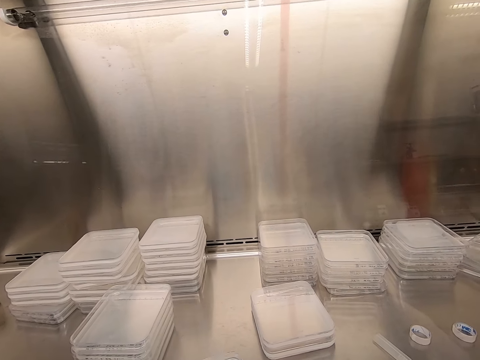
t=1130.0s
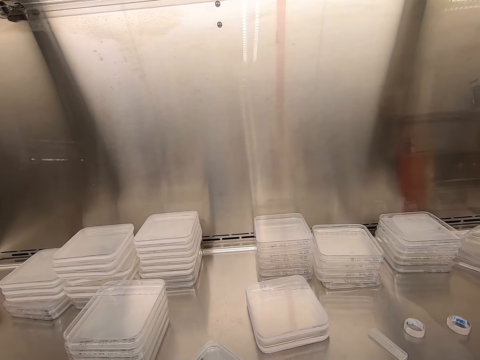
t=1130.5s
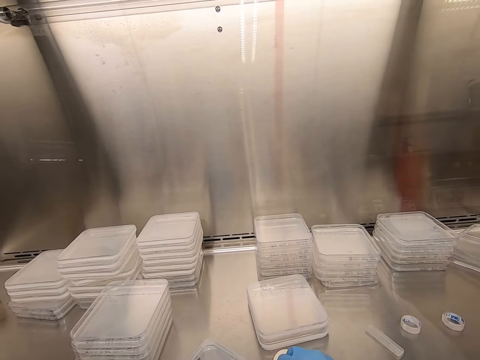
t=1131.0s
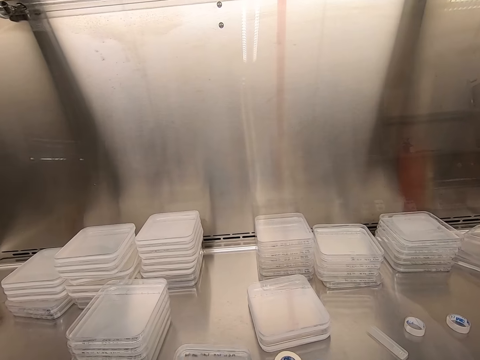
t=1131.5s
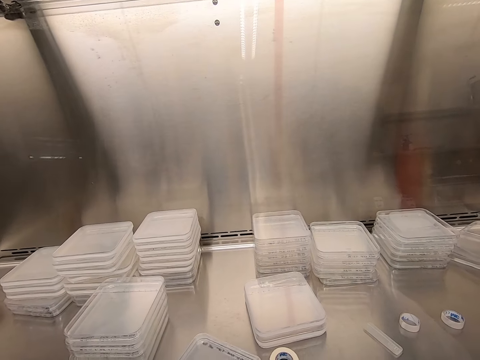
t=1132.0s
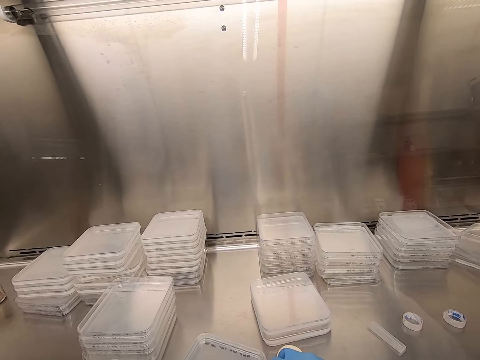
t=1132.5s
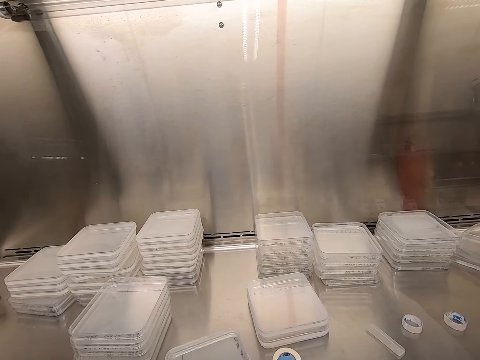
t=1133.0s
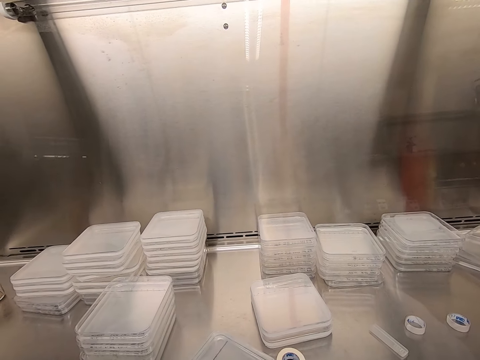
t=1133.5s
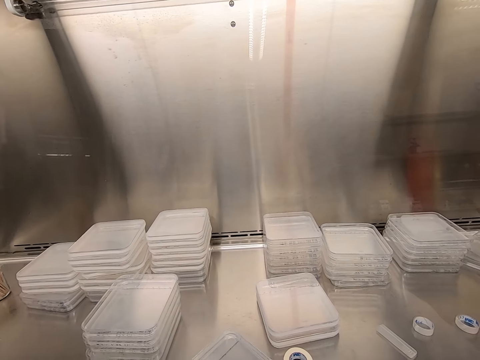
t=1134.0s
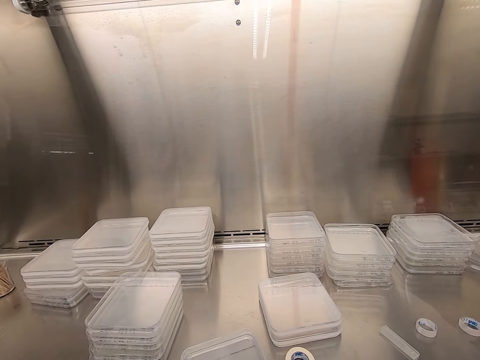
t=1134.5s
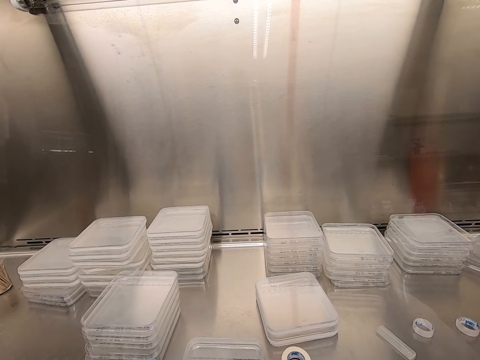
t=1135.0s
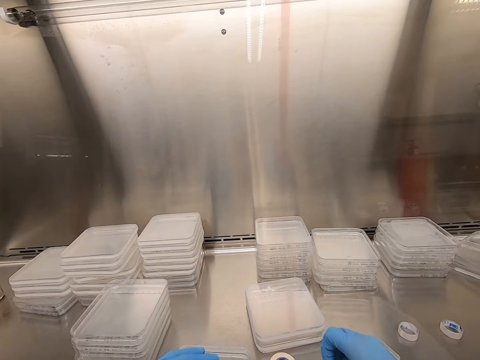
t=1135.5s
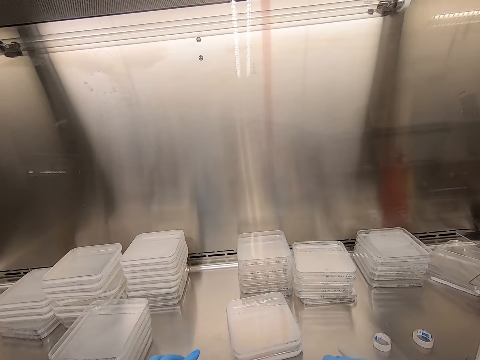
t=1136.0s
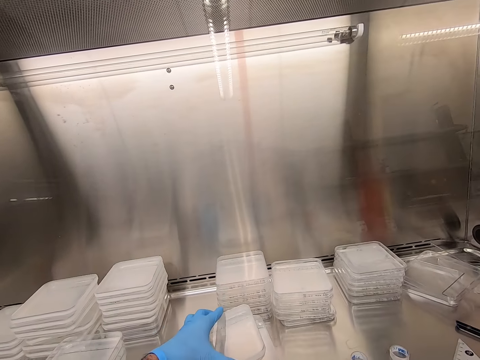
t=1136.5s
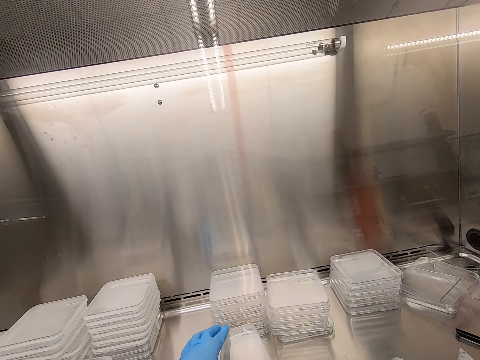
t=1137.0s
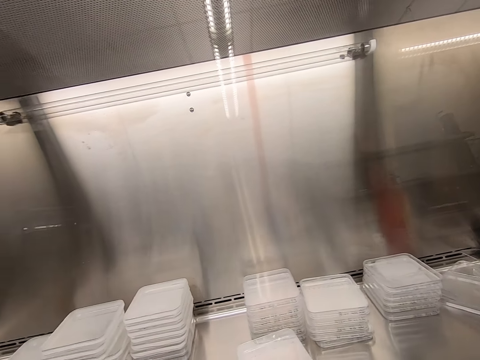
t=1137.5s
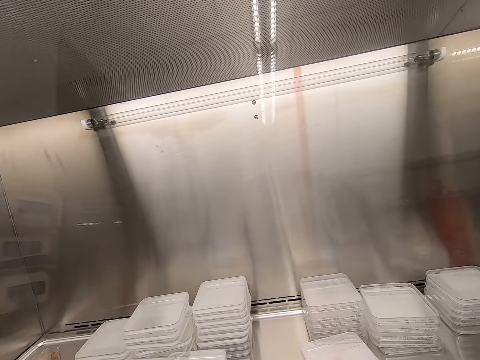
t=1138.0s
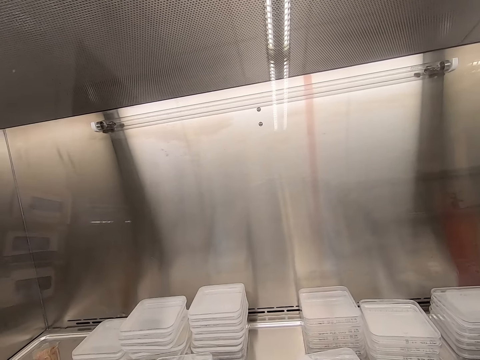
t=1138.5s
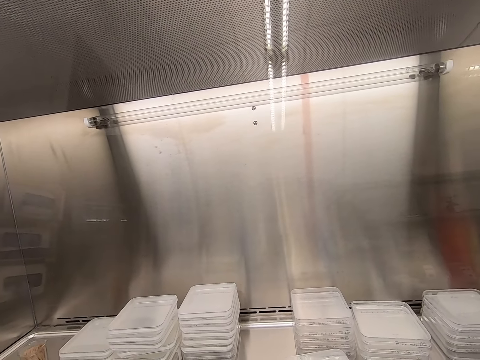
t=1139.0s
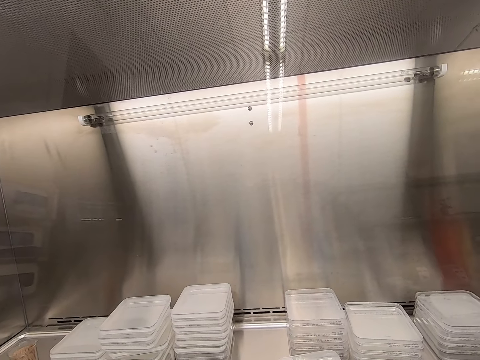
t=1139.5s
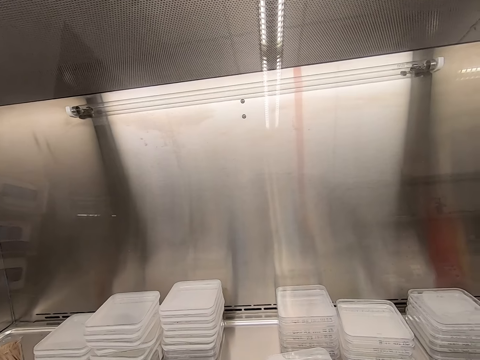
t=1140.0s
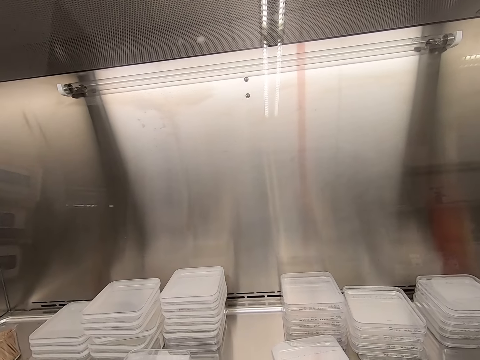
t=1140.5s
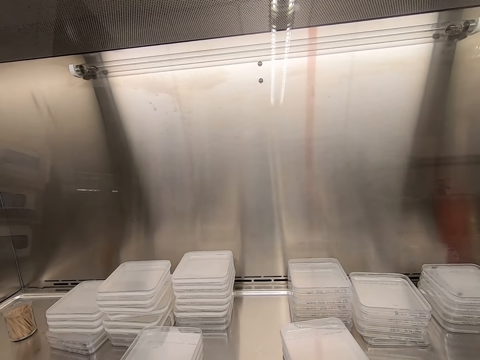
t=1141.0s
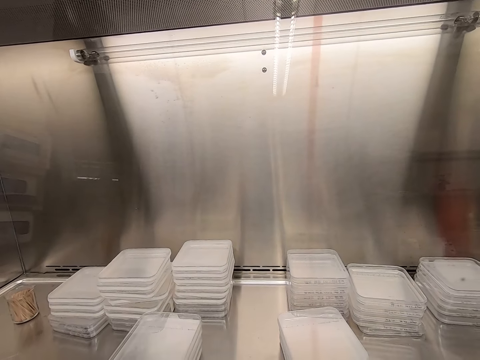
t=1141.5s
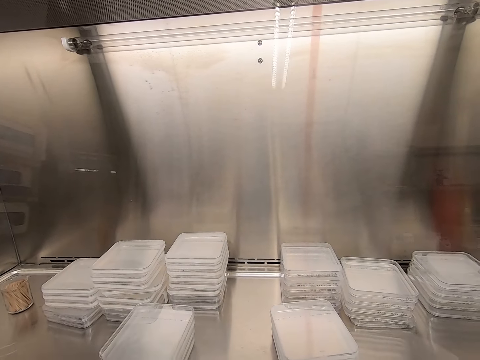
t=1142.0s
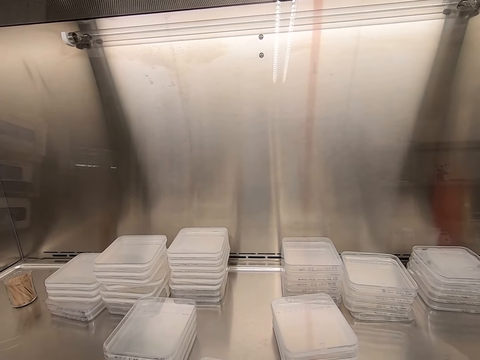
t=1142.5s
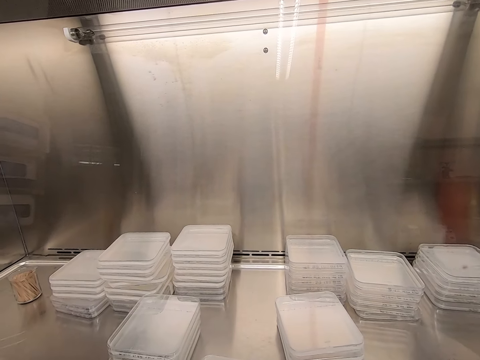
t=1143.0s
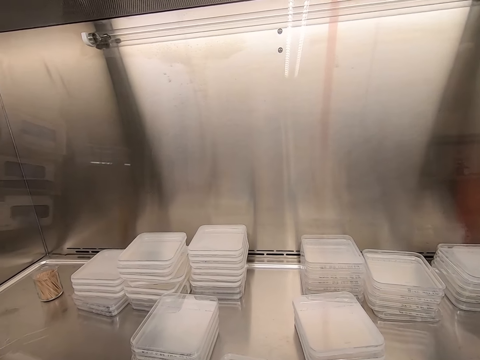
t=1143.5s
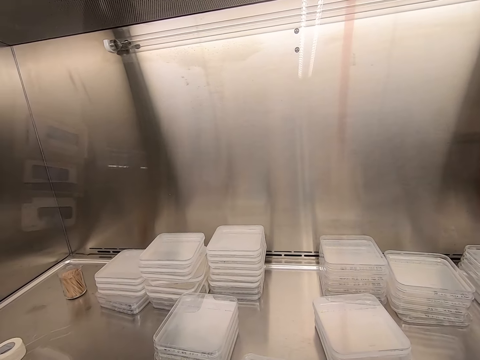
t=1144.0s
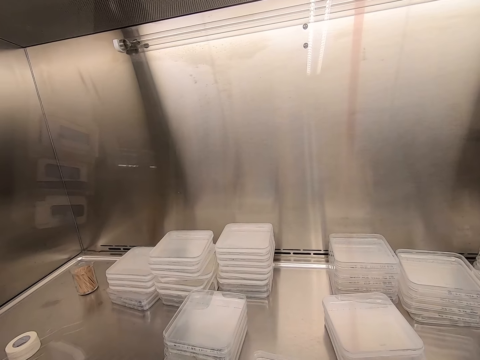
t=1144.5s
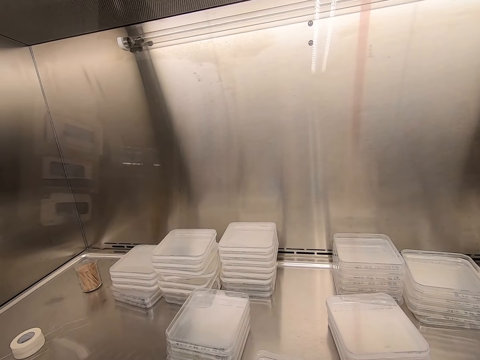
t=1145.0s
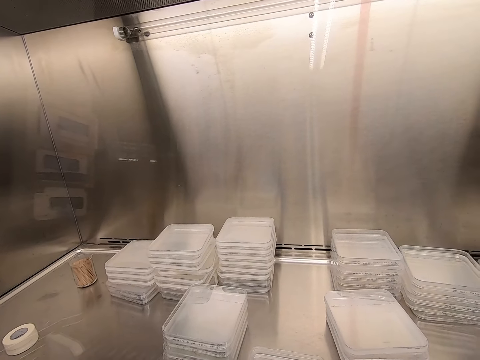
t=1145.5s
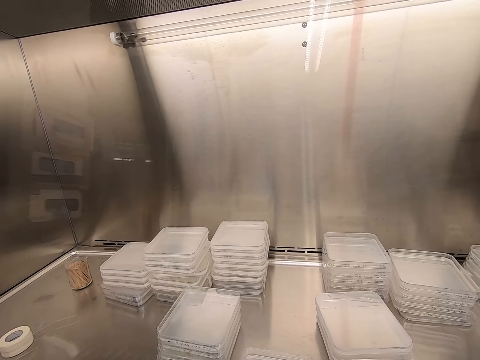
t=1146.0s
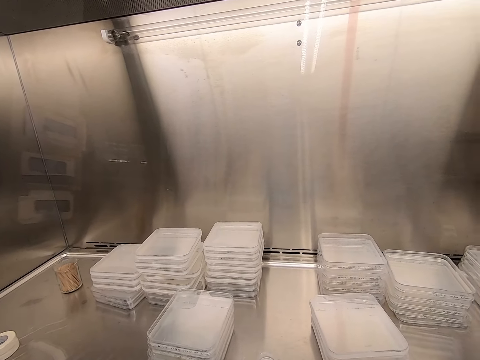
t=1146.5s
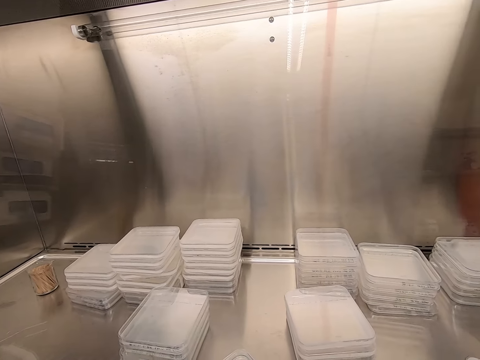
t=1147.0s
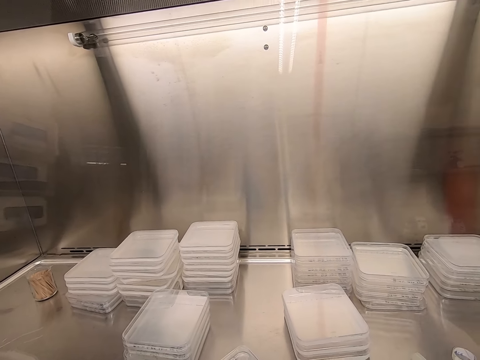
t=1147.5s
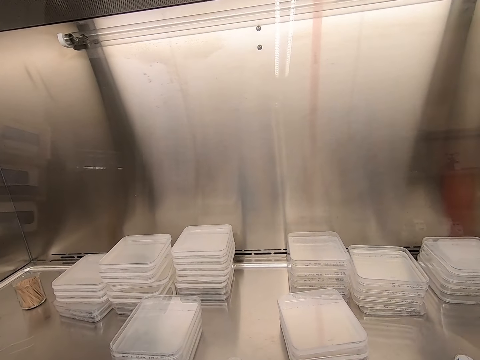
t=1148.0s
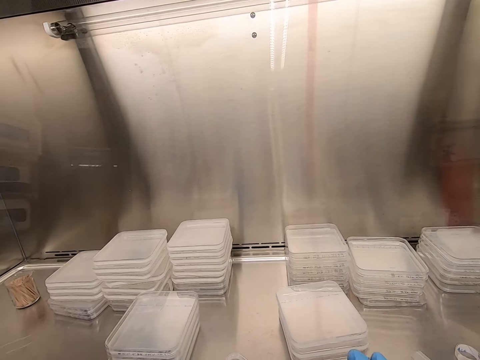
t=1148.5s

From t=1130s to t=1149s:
The camera wearer seals the plastic lid with cello tape. They take the plastic. They seal the plastic lid with cello tape.

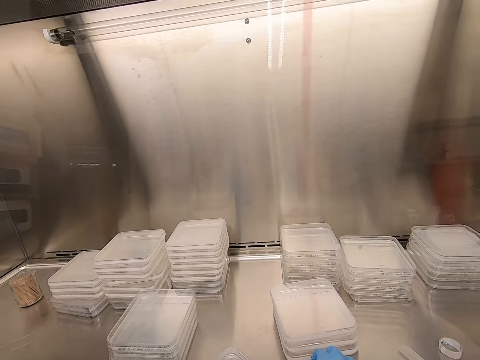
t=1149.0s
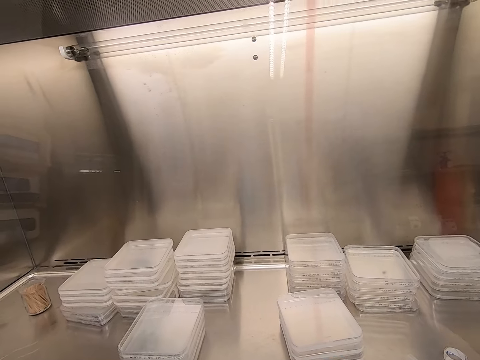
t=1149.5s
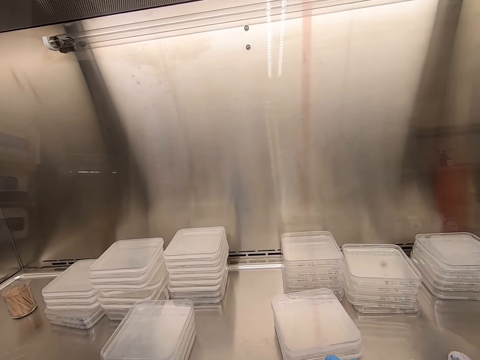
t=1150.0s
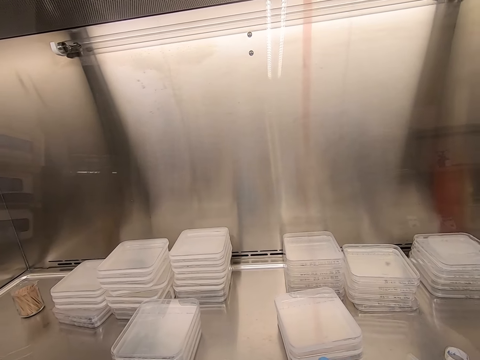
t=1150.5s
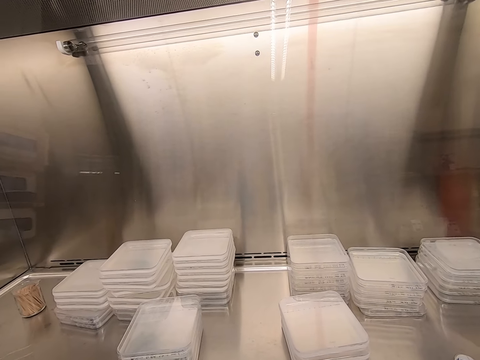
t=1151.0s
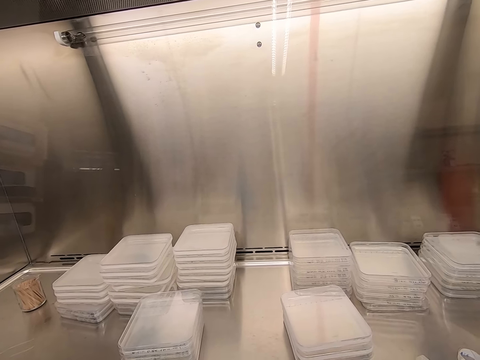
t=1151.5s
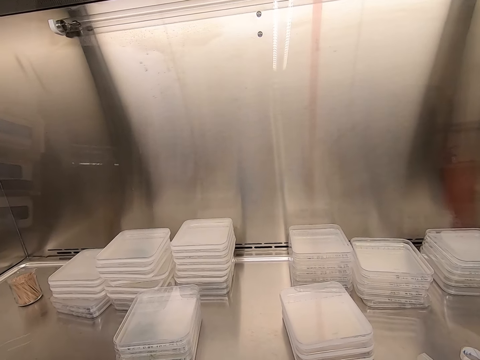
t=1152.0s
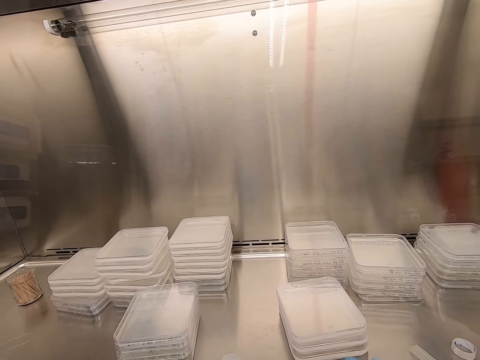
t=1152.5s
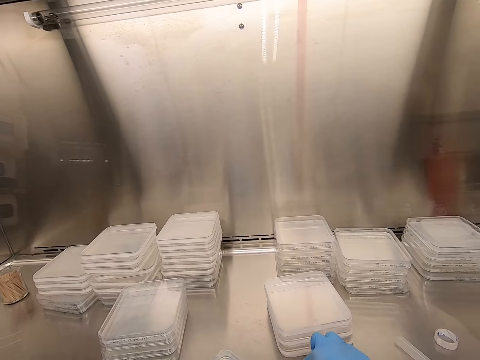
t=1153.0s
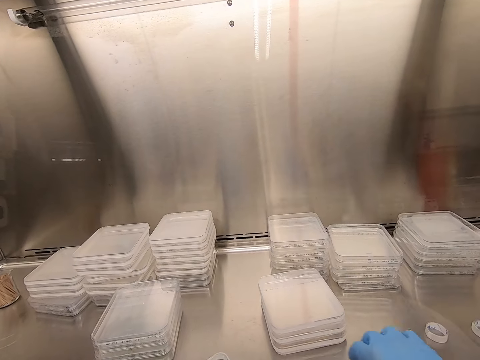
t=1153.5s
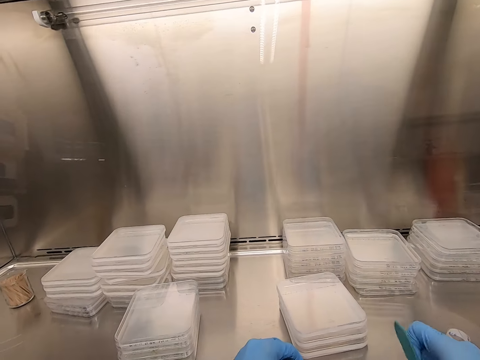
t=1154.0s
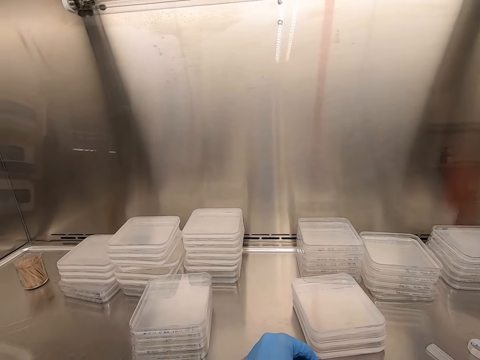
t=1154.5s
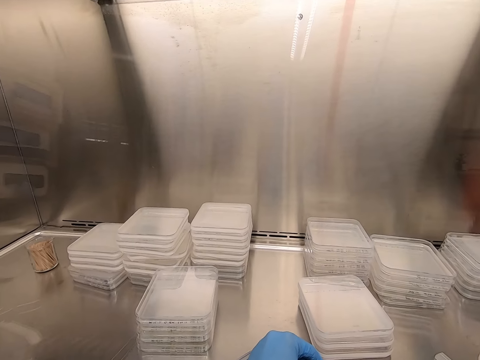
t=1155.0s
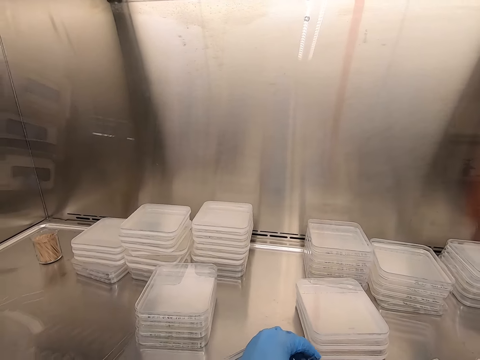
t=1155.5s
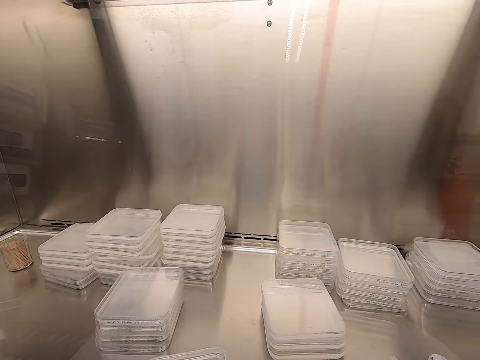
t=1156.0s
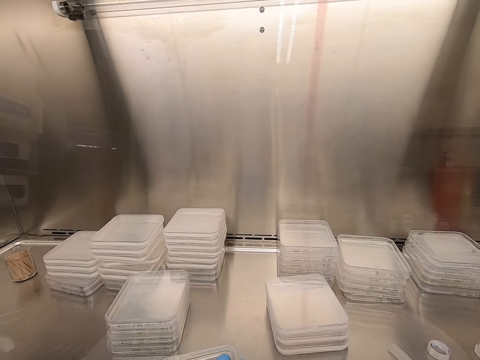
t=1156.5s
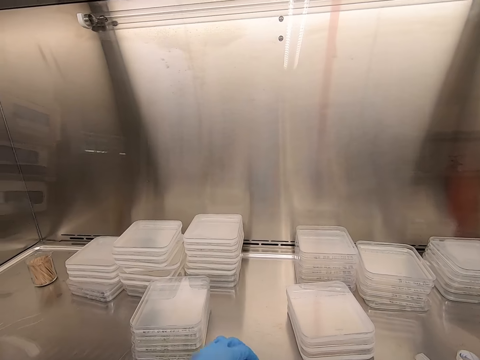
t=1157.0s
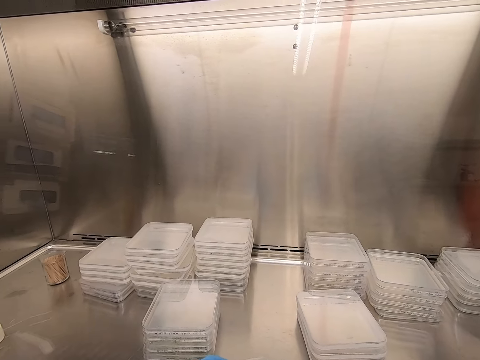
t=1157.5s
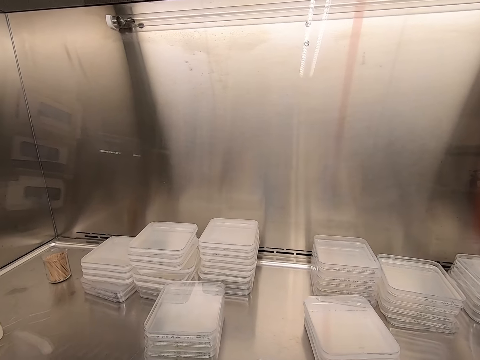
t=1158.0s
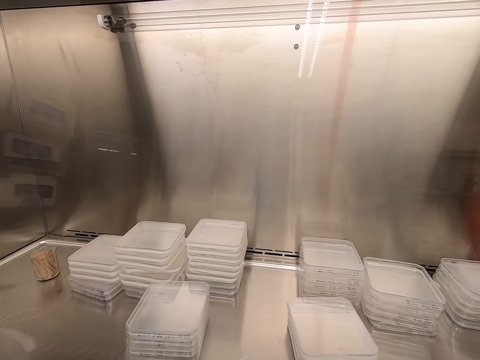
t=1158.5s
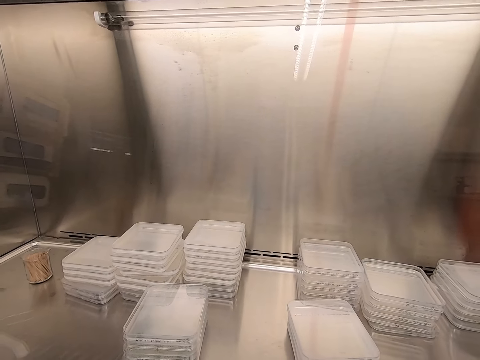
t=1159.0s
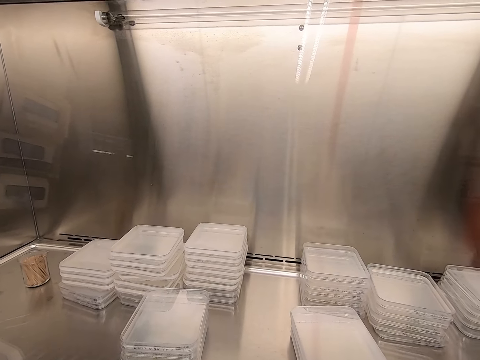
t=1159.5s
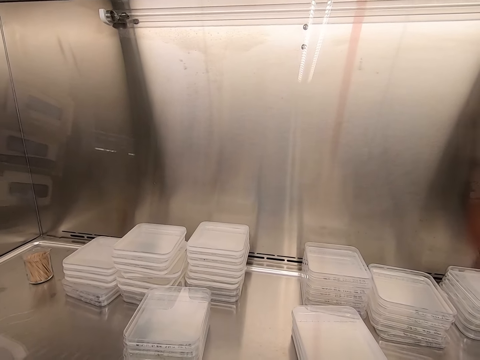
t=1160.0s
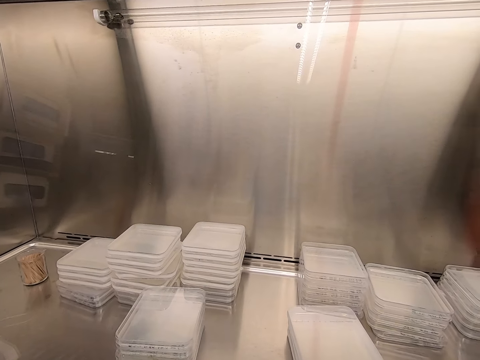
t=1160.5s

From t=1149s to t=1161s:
The camera wearer writes on the plastic lid.
